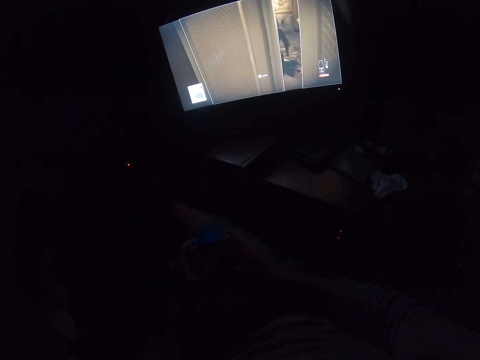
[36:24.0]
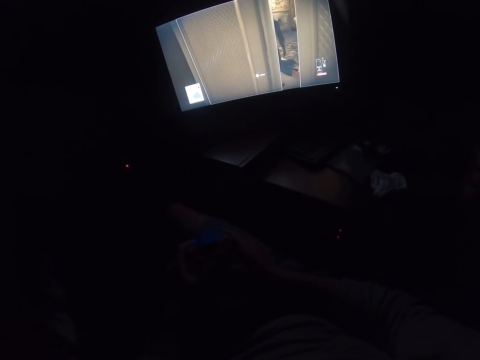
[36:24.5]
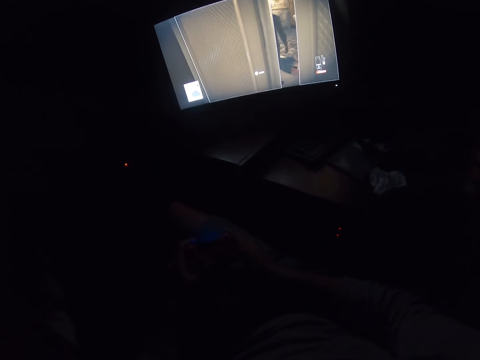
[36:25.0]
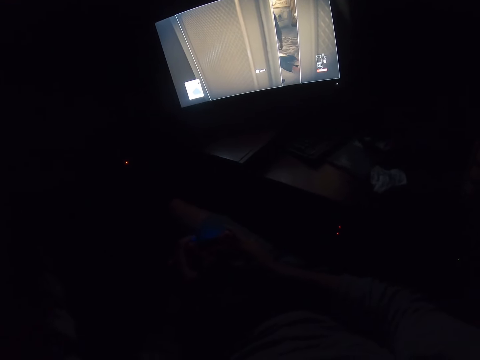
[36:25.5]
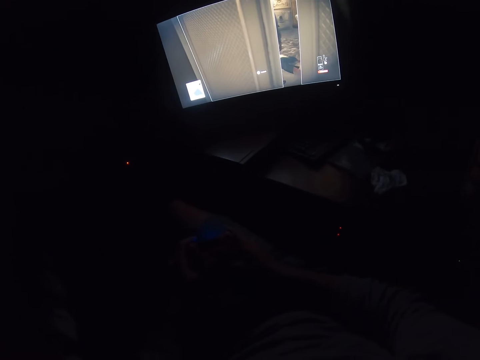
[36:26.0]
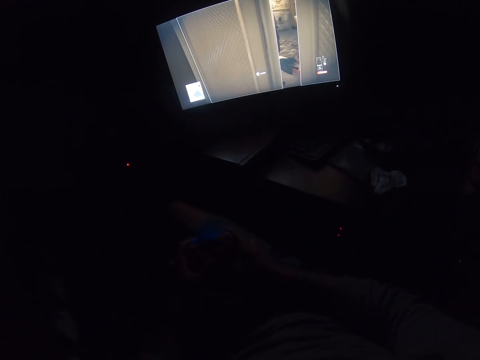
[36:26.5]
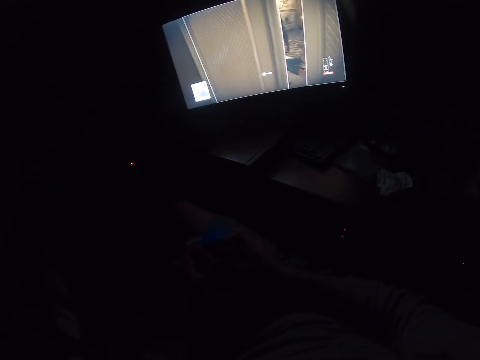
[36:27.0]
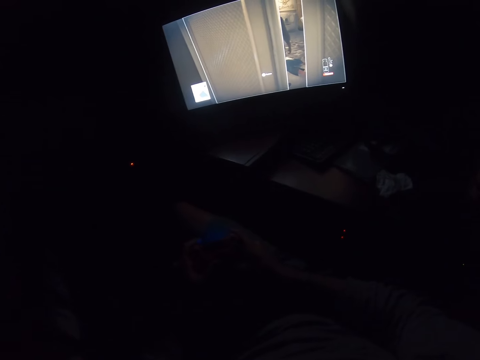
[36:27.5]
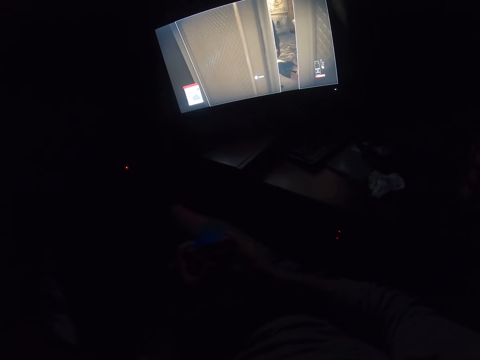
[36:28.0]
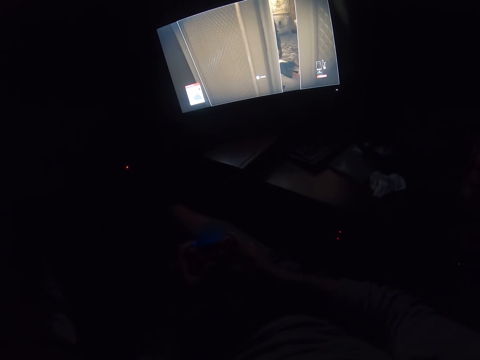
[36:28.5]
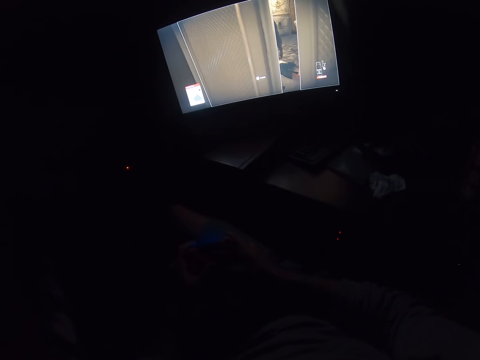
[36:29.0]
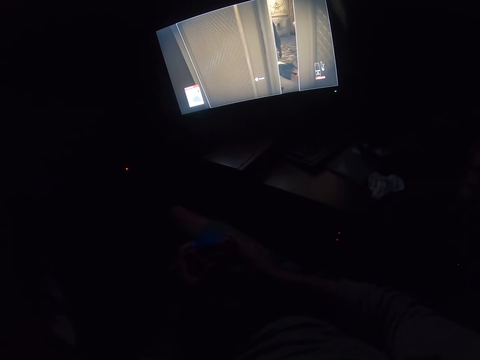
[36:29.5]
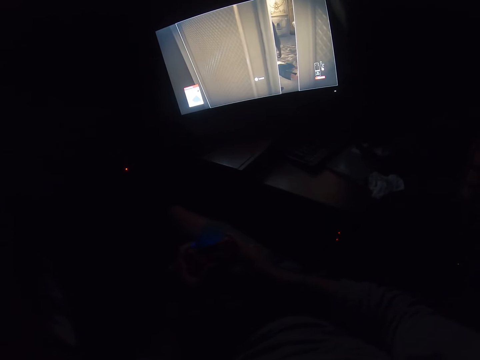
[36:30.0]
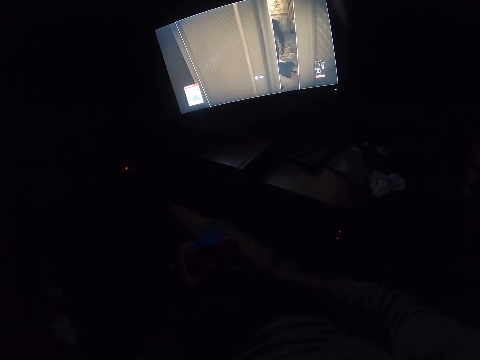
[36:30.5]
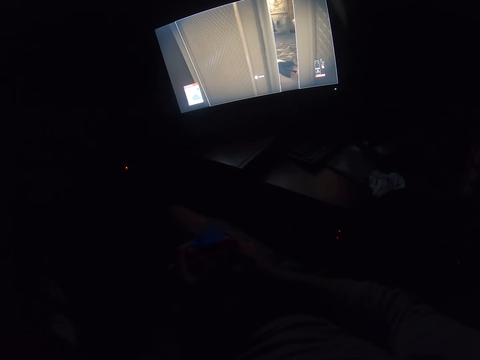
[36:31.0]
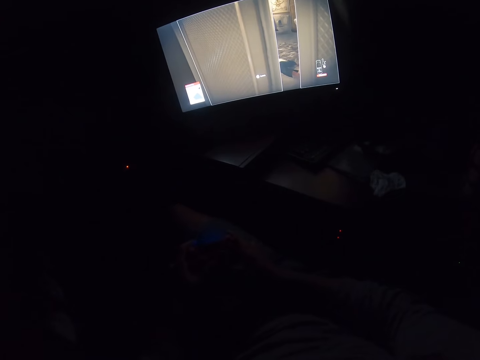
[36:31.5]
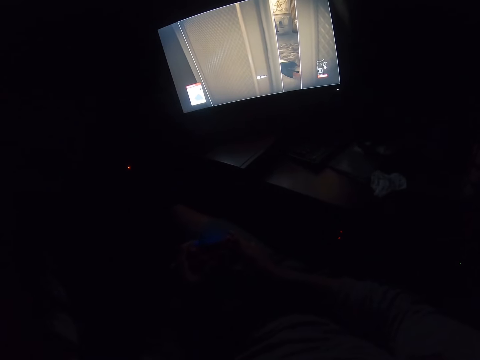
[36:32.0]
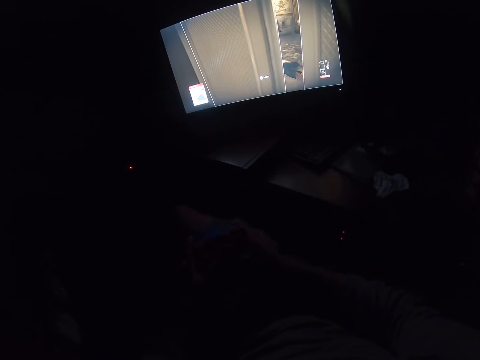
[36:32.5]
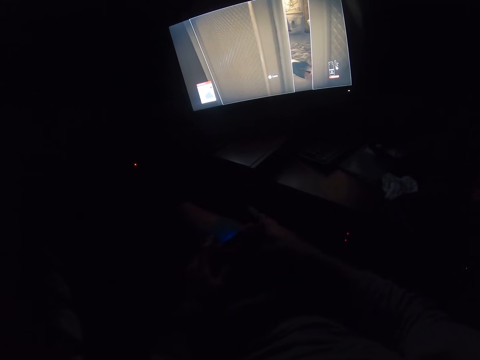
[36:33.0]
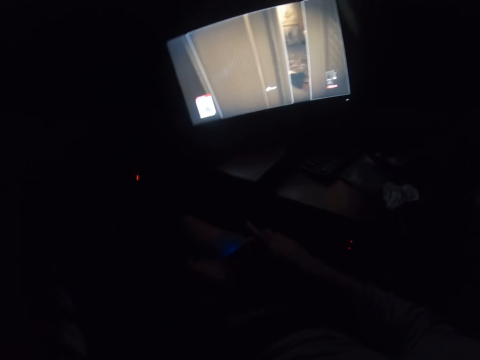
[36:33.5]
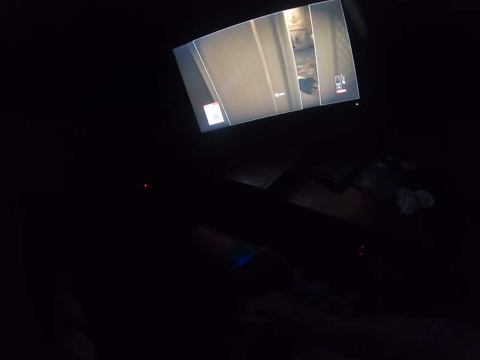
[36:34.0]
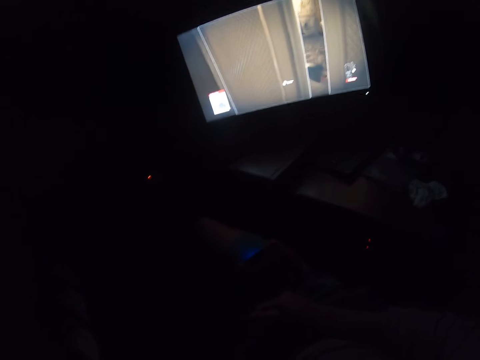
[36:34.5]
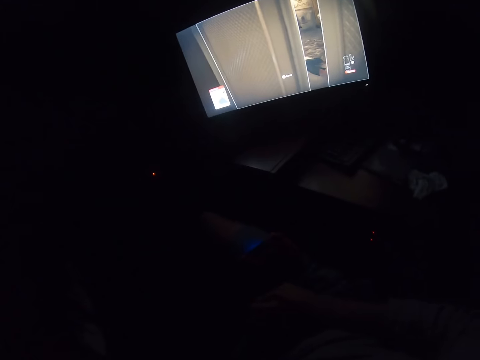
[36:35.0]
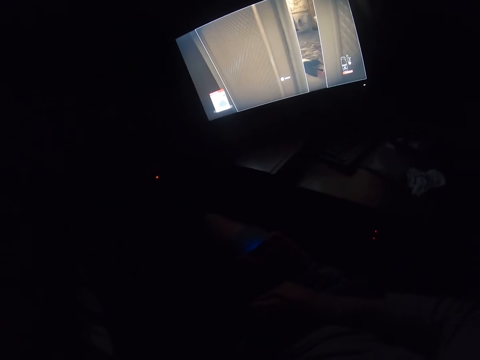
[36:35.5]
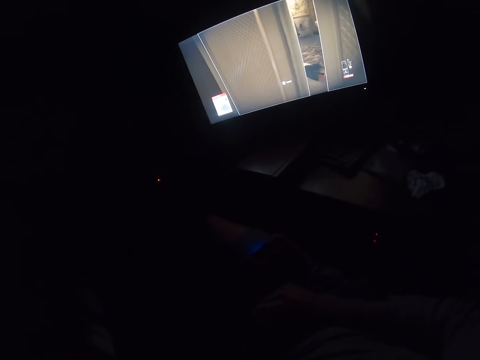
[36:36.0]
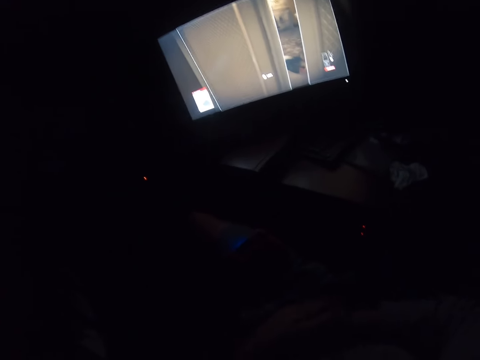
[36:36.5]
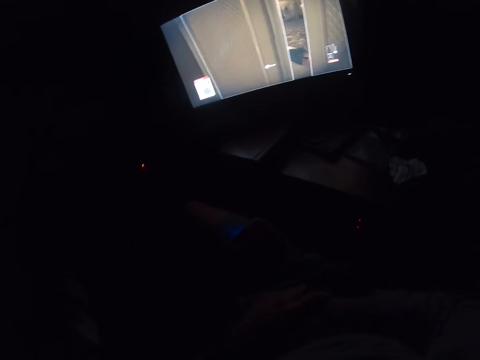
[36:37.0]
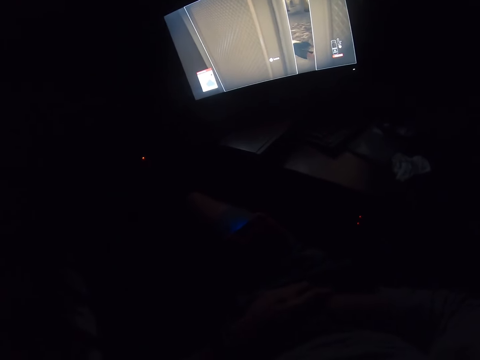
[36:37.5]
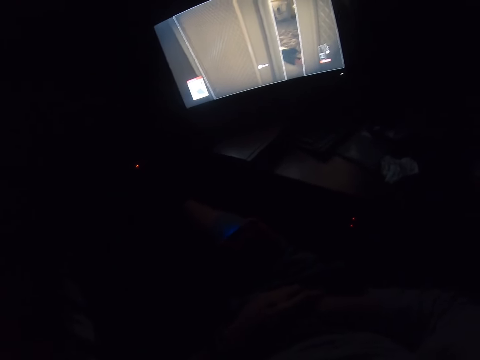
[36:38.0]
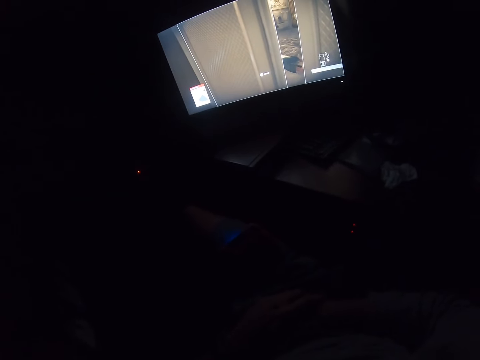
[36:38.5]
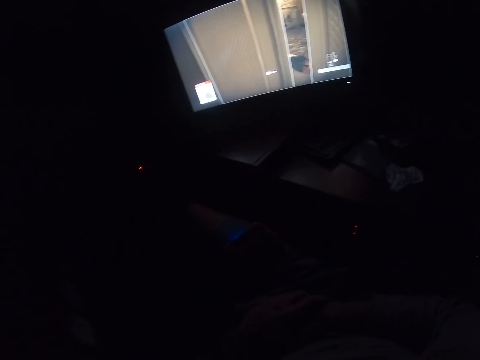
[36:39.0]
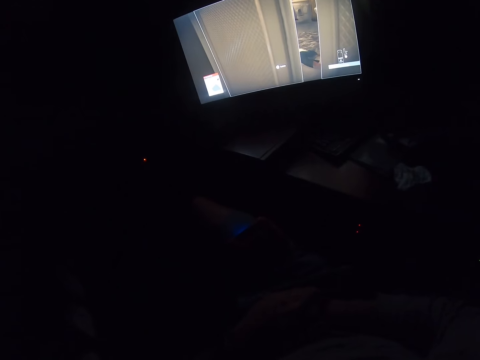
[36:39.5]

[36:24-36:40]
The camera wearer puts the game controller on his thigh. He puts his hand up. He looks at the desktop. He holds his right hand together.

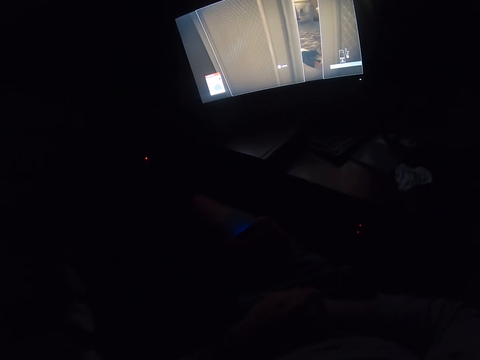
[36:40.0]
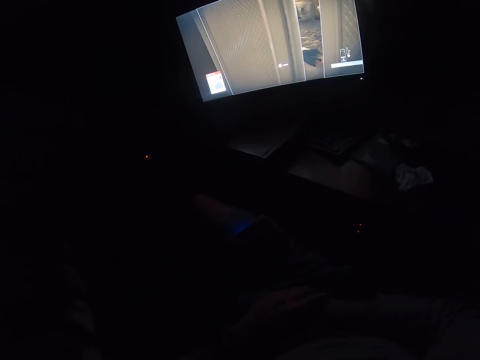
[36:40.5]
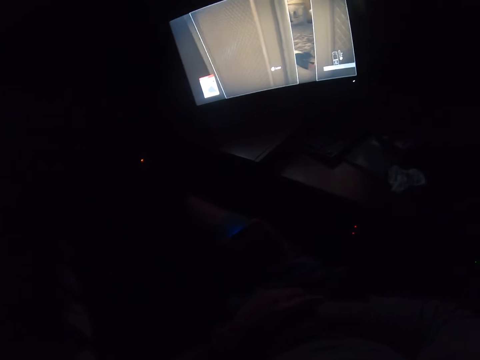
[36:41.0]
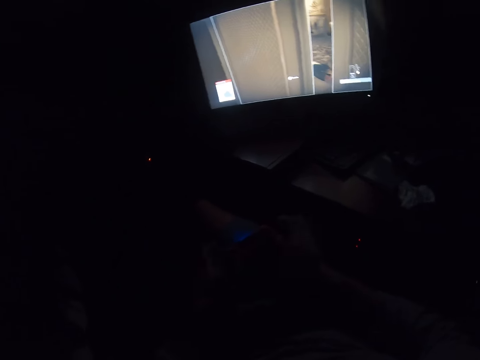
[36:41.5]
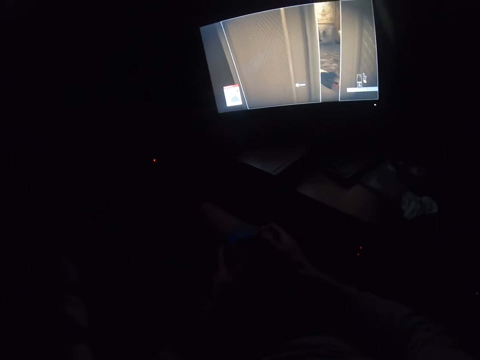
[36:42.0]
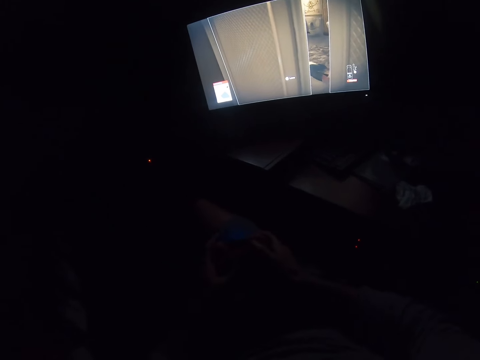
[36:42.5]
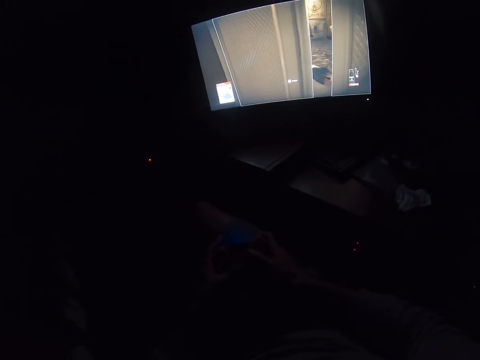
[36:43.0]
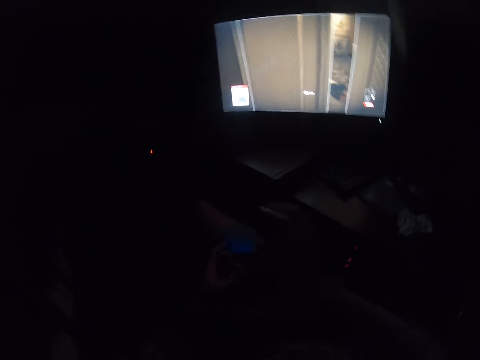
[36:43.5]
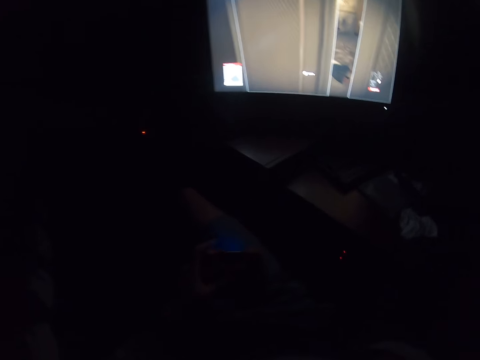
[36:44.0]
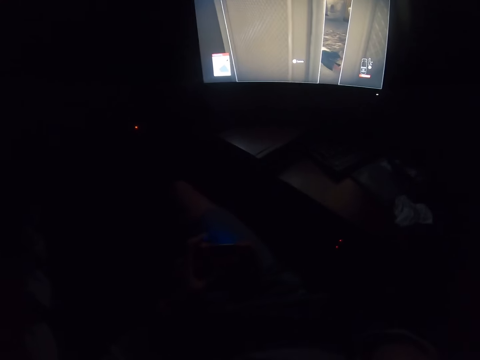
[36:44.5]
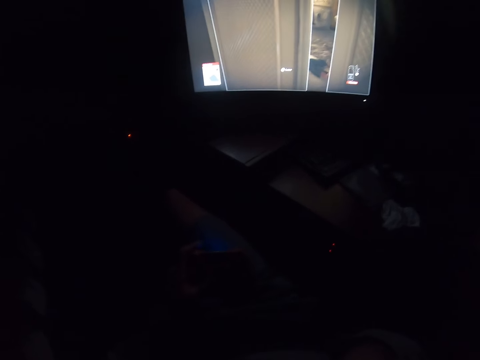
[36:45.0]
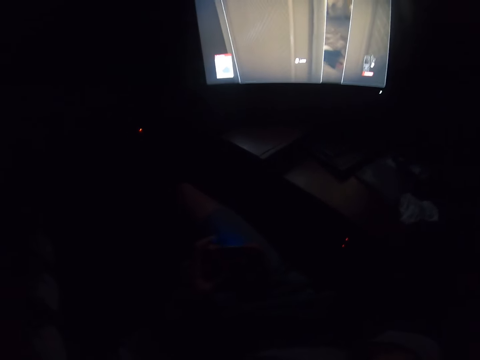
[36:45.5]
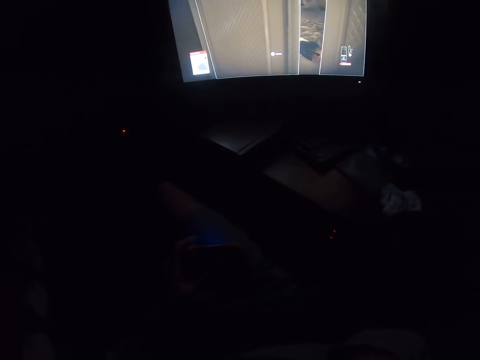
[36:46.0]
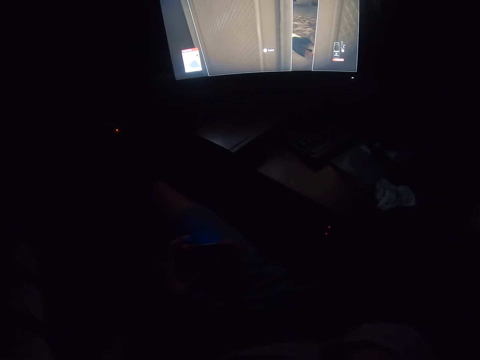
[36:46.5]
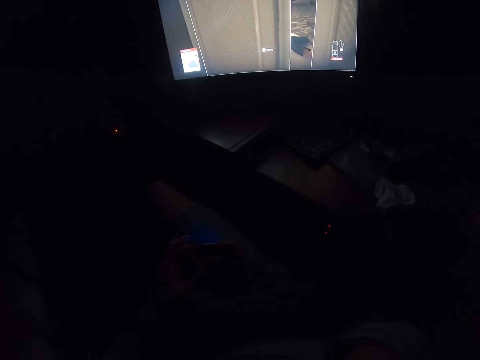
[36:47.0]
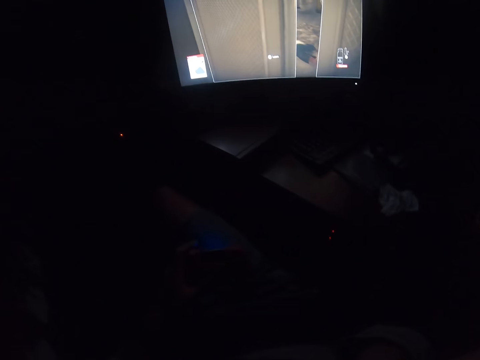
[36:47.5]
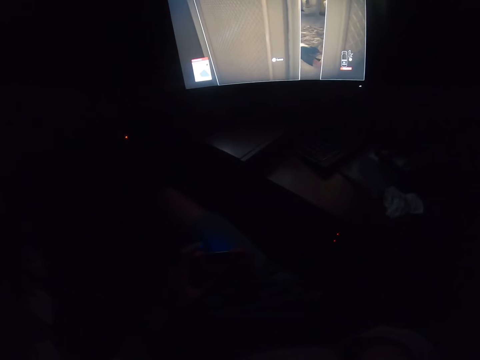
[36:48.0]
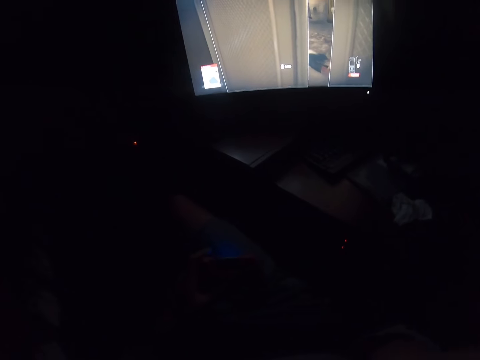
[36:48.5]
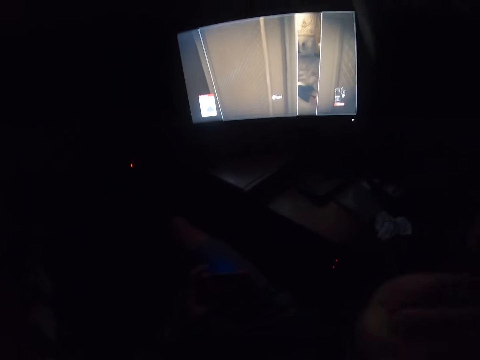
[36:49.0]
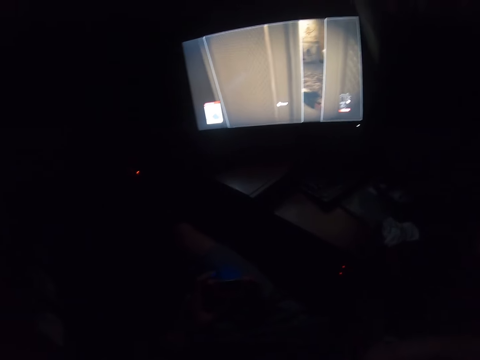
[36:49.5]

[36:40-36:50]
The camera wearer holds the game pad. They pick up the game controller. They play the video game. They lift the hand. They look at the desktop.
